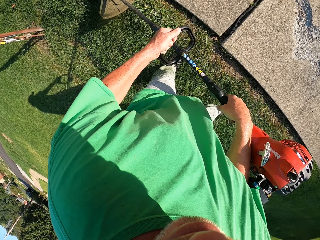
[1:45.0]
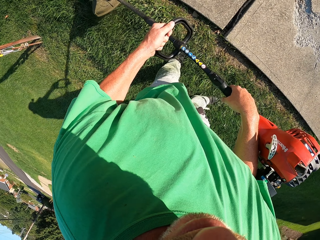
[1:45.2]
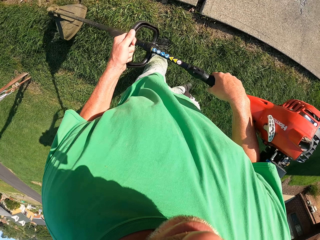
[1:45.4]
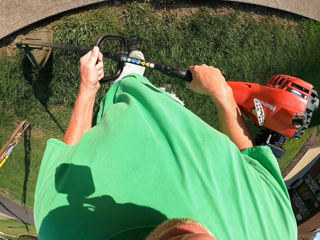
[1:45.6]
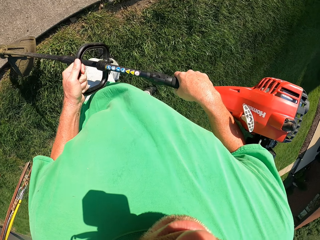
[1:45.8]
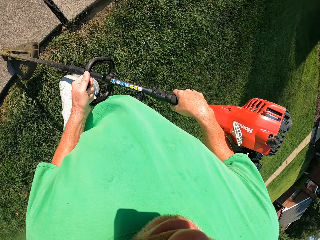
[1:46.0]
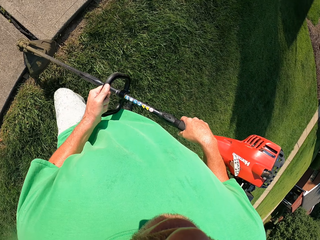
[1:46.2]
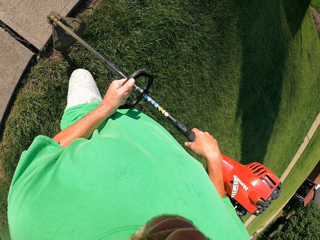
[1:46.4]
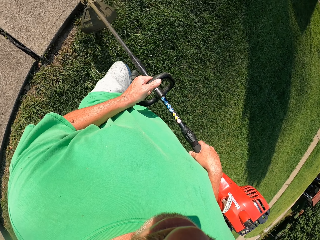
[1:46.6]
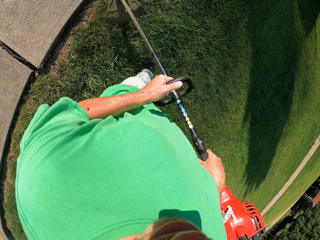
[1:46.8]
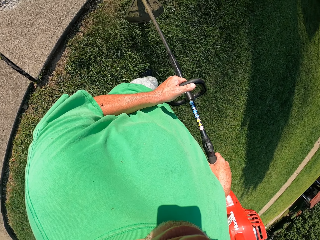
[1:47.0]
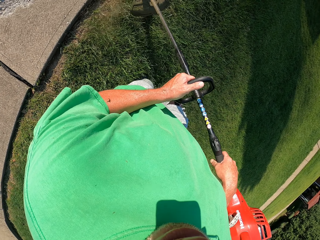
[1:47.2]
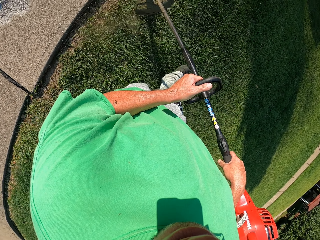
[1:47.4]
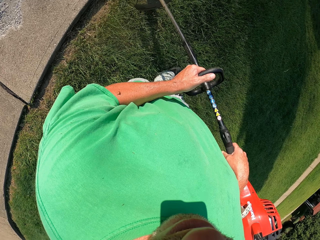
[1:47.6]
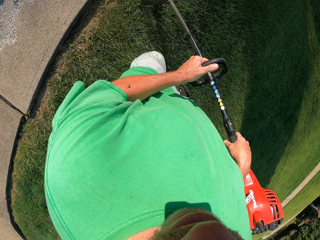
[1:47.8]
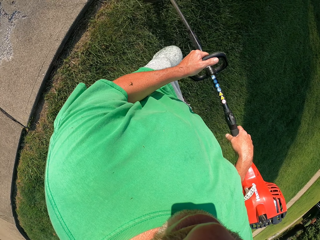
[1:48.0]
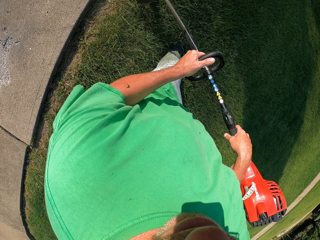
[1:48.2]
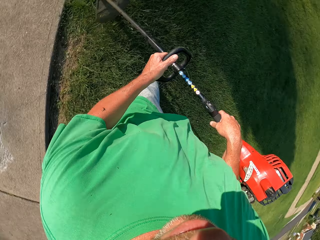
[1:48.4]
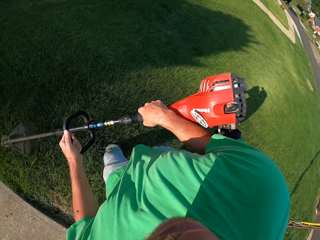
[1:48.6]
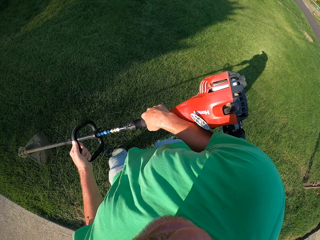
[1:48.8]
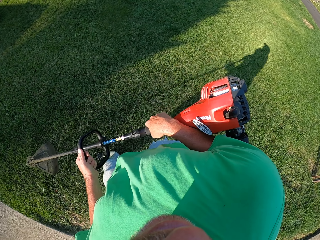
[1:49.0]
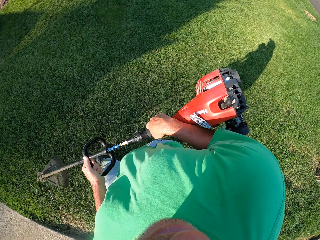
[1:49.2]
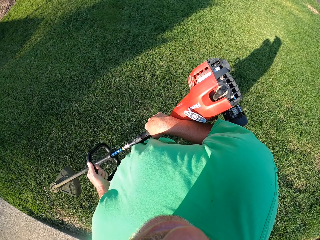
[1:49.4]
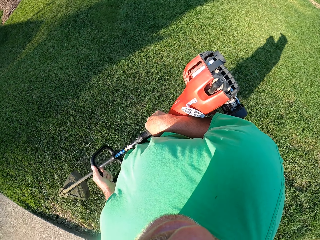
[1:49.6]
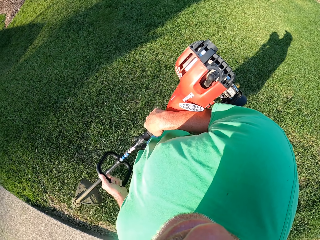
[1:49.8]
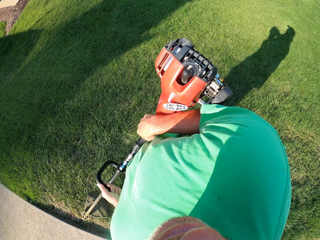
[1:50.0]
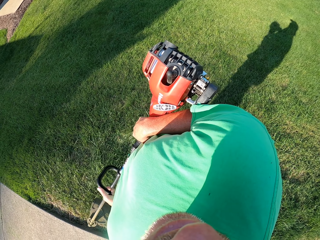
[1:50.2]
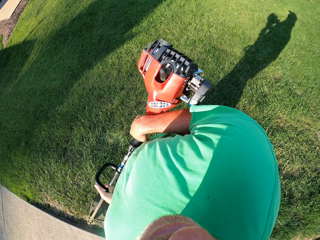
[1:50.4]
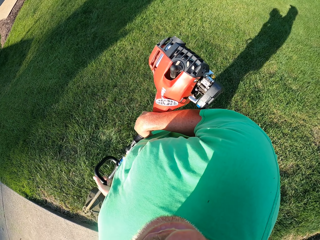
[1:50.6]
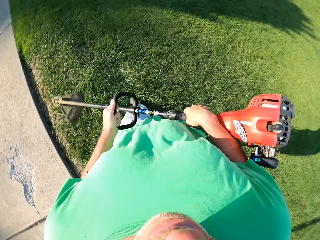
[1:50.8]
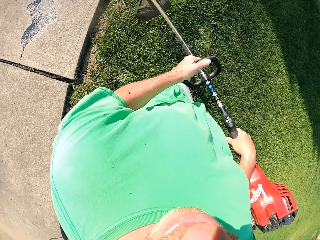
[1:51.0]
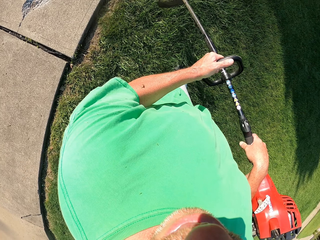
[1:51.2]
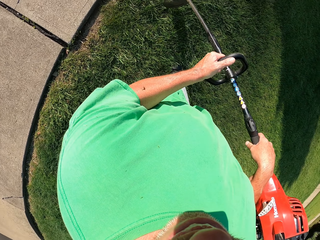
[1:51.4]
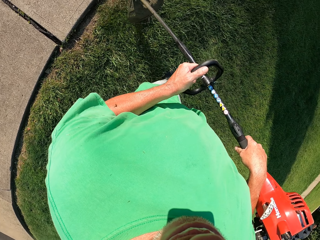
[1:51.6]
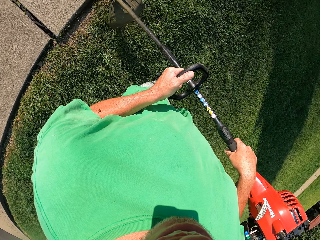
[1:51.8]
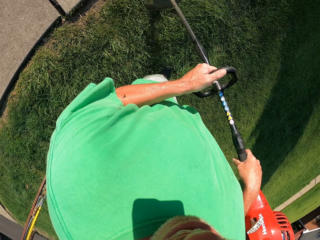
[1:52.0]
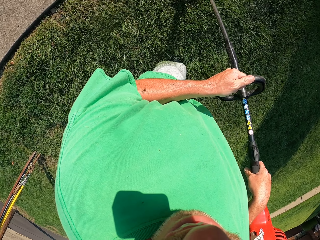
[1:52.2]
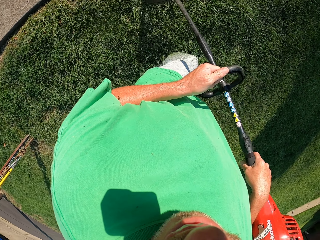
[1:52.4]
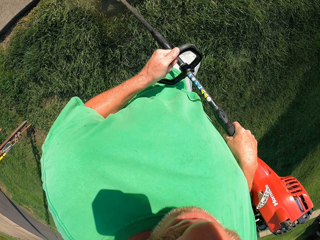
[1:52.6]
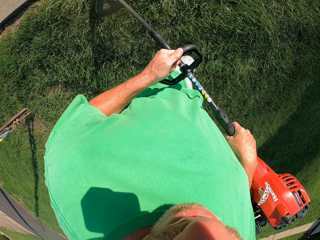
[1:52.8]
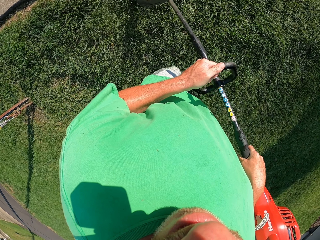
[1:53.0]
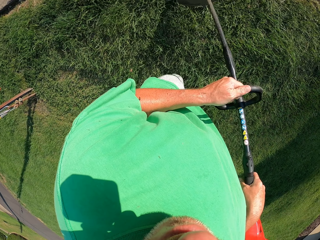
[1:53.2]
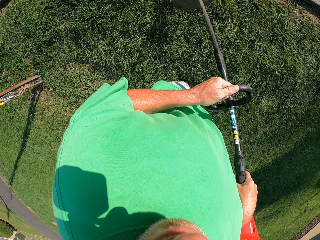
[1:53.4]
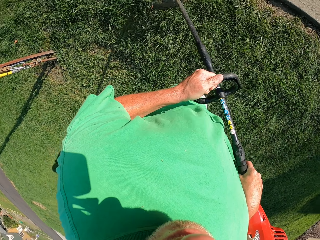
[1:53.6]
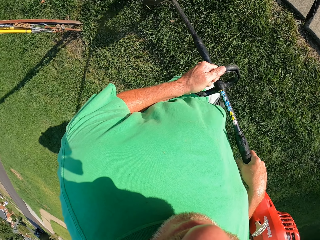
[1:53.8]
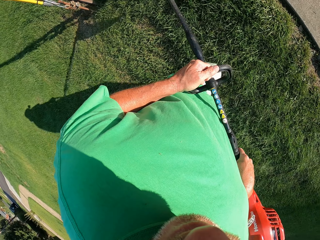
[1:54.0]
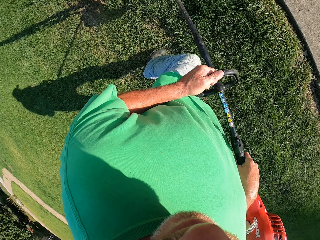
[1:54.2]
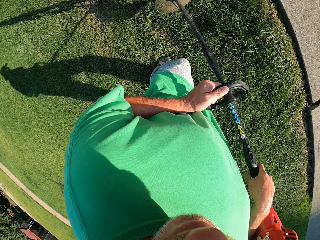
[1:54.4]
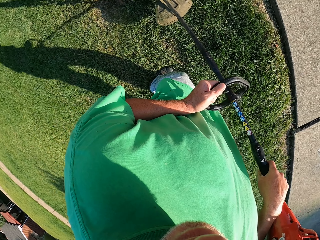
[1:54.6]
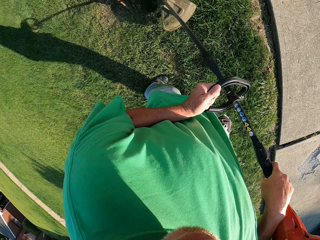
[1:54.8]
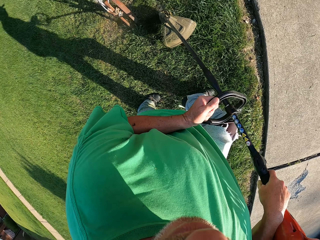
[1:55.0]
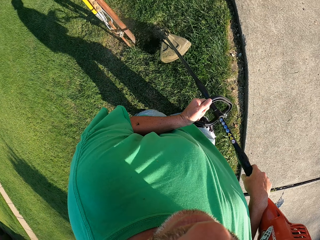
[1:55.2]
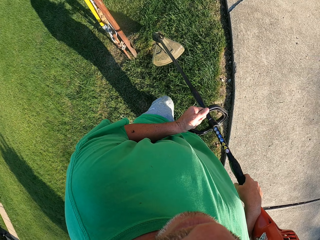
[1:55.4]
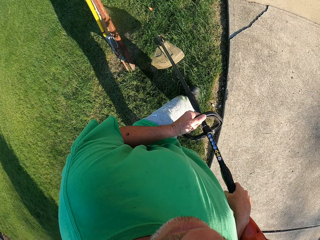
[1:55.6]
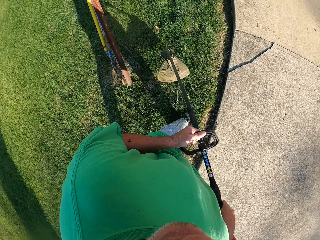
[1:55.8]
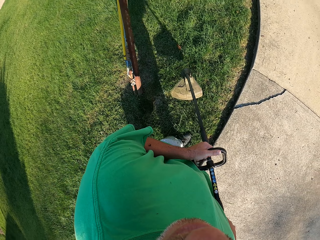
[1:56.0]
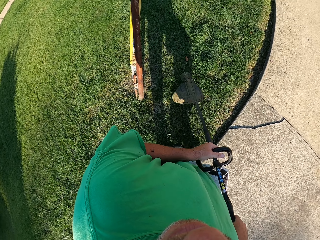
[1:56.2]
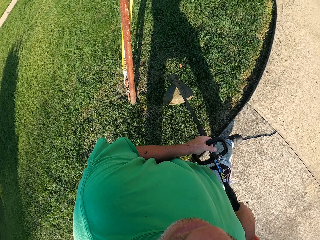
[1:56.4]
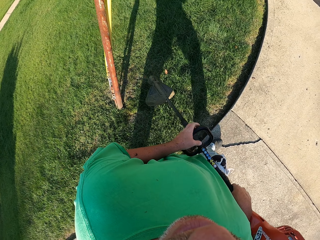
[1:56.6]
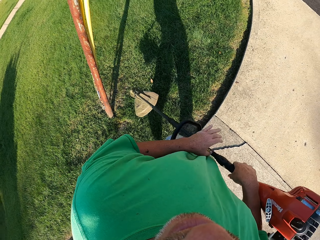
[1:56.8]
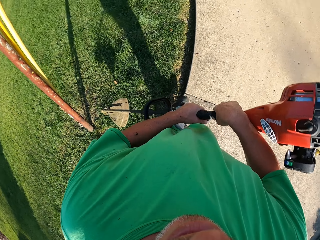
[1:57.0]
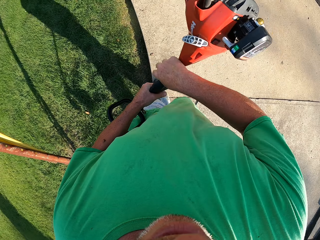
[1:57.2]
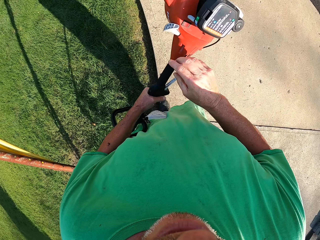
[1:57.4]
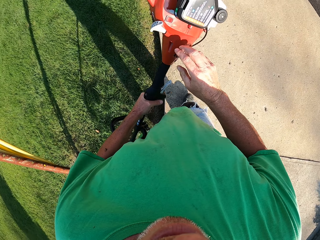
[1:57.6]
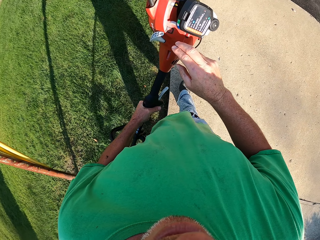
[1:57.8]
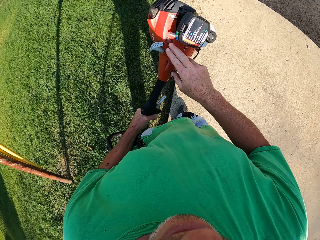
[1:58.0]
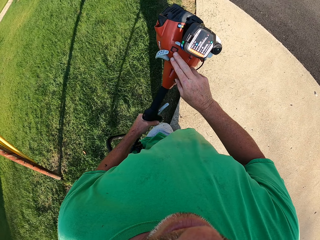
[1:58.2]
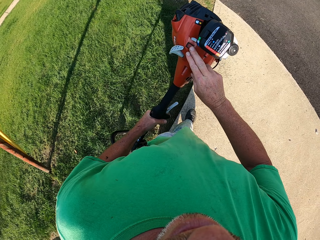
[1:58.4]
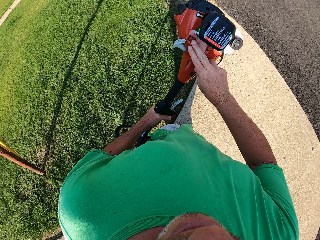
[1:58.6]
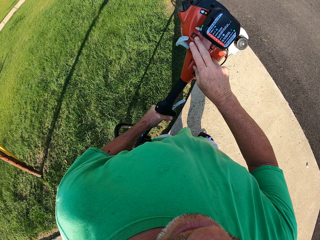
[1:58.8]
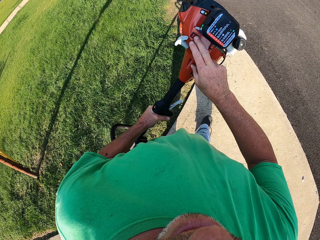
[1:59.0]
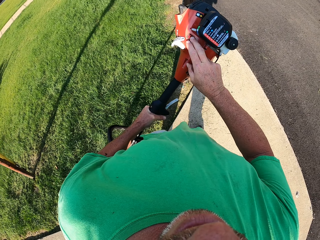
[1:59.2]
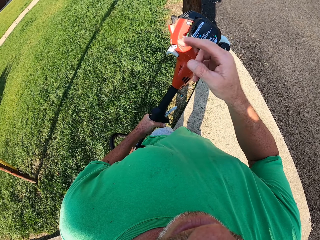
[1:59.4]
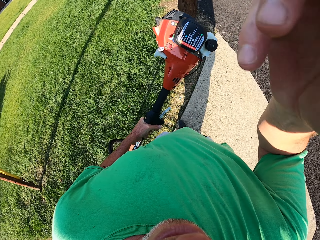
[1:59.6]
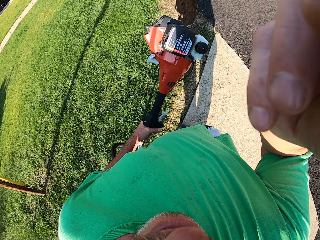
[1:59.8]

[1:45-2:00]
The camera wearer turns back. He walks around. He cuts grass. He walks around. He holds the grass cutter with his left hand. He touches the machine with his fingers. He walks around.
